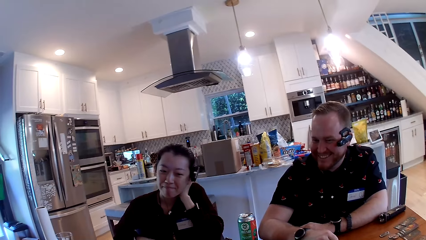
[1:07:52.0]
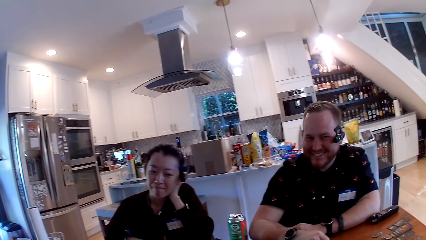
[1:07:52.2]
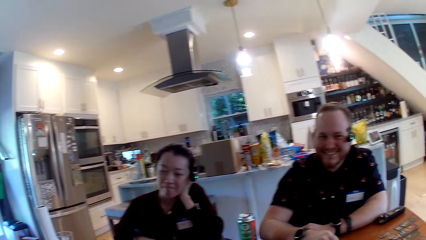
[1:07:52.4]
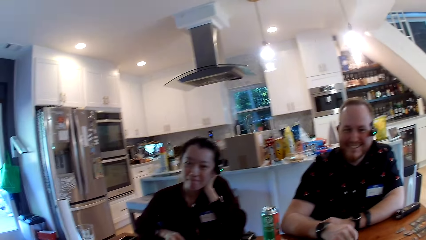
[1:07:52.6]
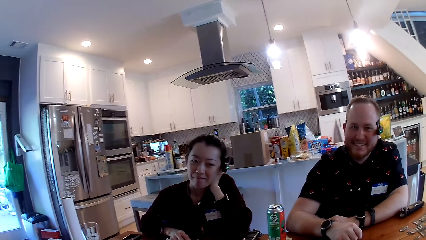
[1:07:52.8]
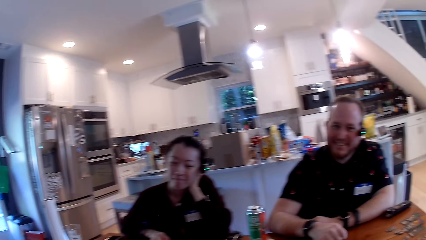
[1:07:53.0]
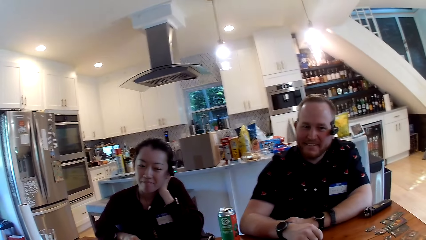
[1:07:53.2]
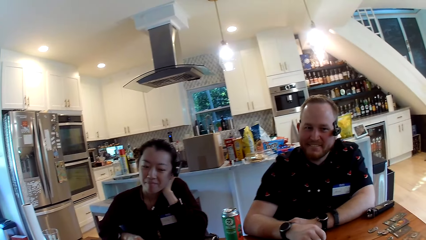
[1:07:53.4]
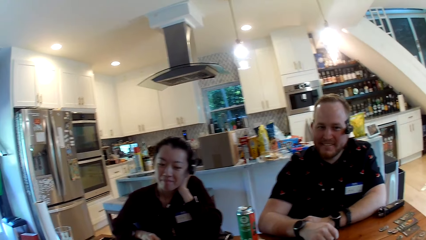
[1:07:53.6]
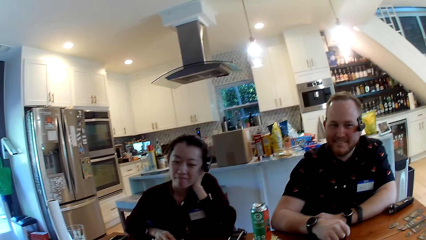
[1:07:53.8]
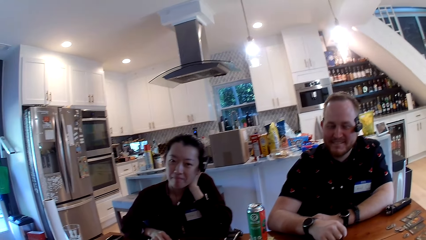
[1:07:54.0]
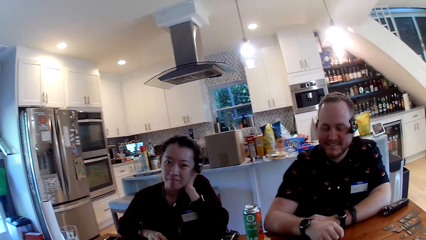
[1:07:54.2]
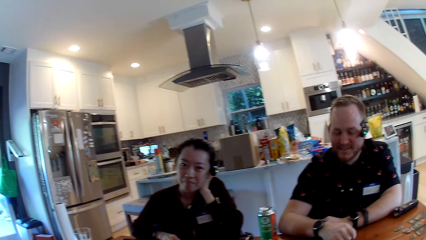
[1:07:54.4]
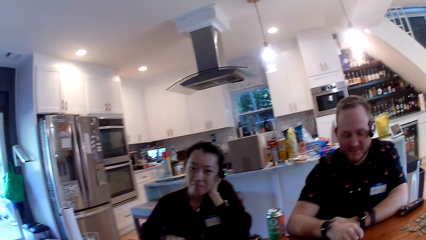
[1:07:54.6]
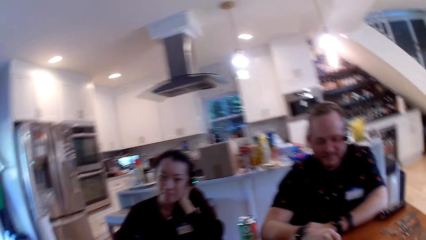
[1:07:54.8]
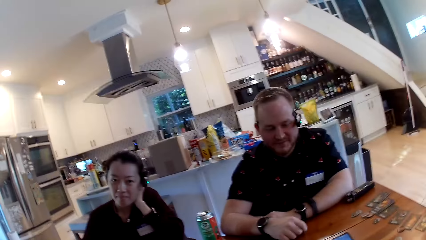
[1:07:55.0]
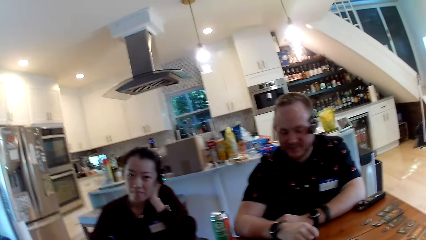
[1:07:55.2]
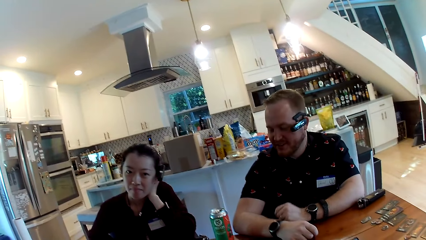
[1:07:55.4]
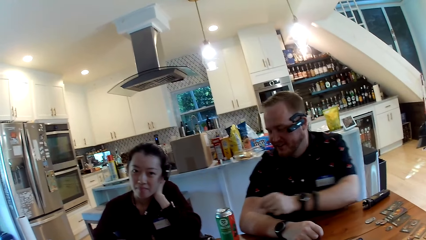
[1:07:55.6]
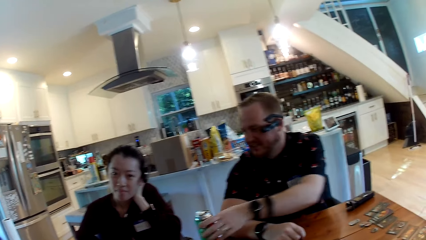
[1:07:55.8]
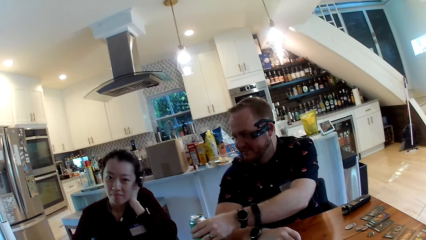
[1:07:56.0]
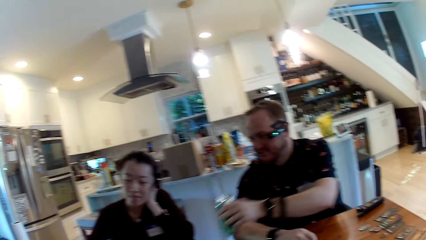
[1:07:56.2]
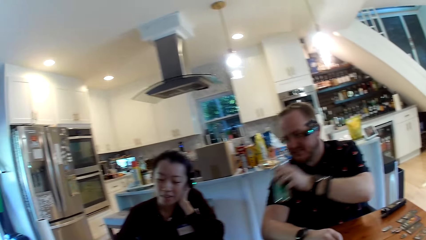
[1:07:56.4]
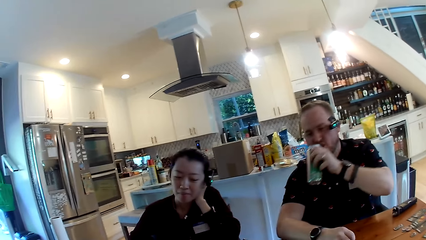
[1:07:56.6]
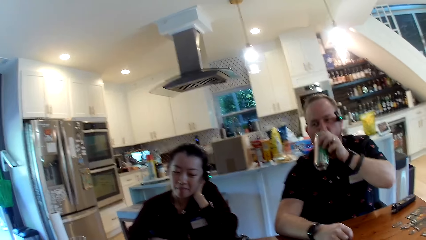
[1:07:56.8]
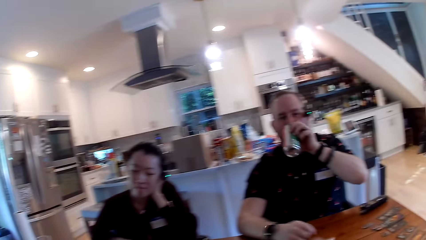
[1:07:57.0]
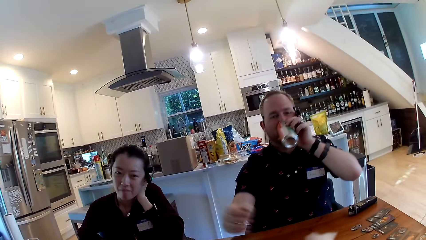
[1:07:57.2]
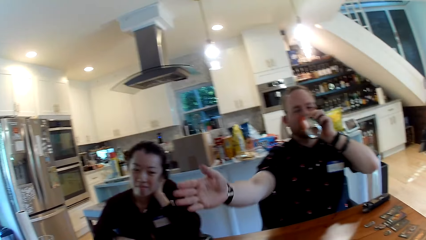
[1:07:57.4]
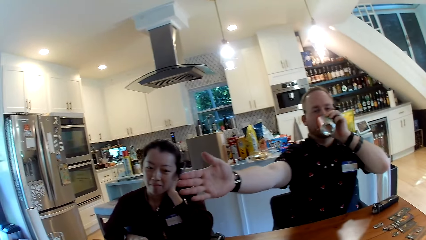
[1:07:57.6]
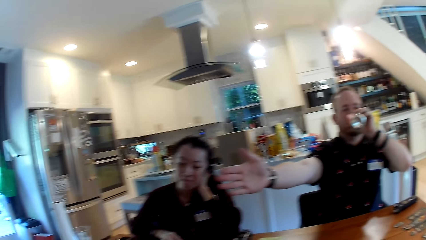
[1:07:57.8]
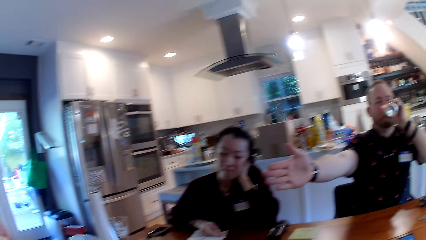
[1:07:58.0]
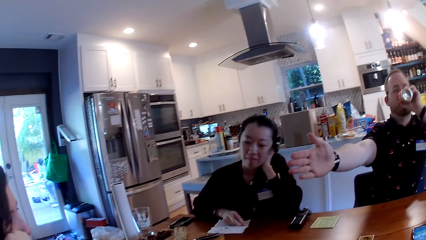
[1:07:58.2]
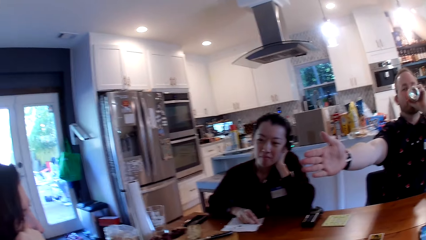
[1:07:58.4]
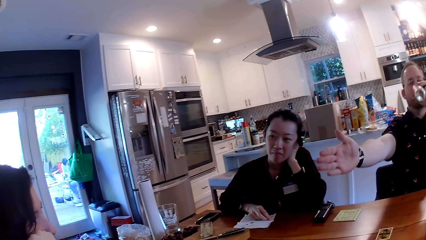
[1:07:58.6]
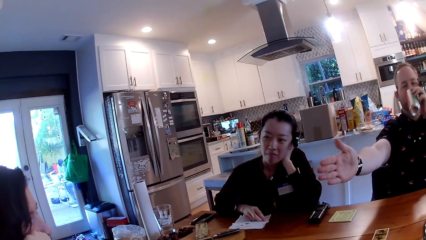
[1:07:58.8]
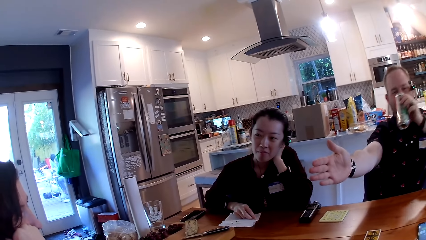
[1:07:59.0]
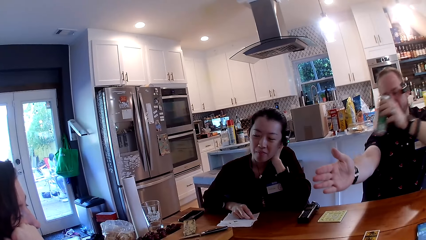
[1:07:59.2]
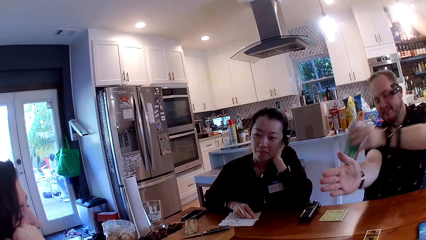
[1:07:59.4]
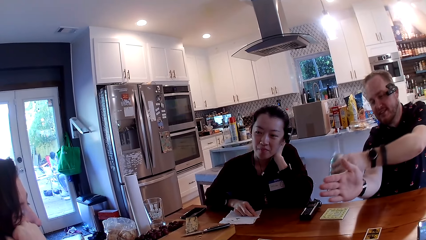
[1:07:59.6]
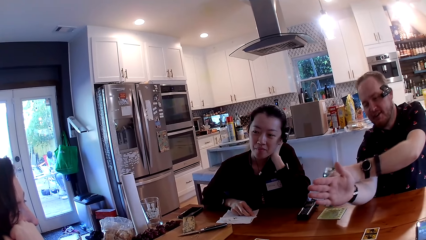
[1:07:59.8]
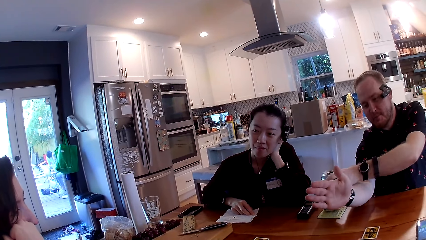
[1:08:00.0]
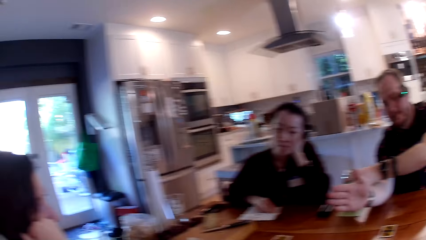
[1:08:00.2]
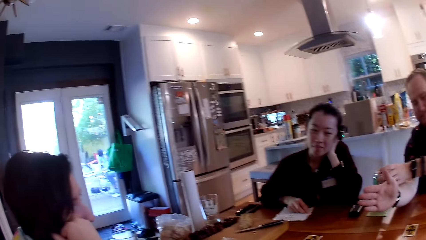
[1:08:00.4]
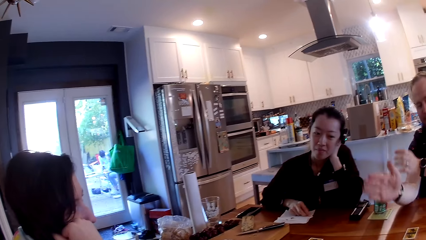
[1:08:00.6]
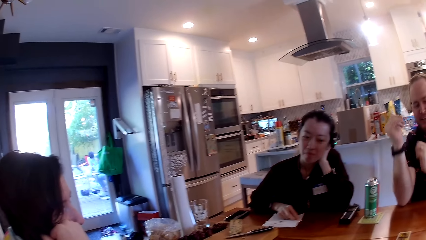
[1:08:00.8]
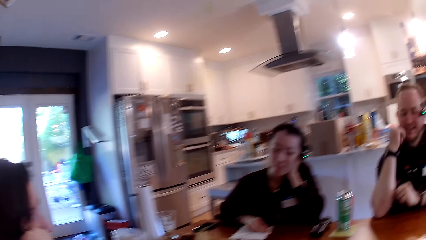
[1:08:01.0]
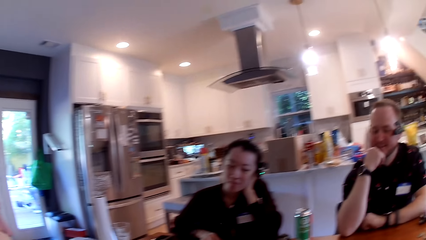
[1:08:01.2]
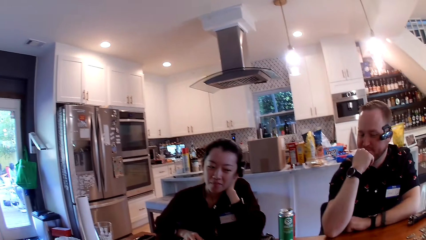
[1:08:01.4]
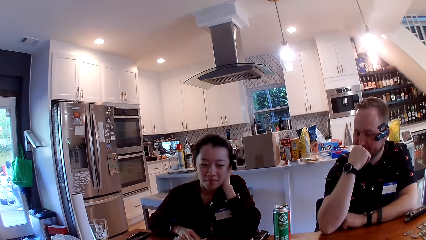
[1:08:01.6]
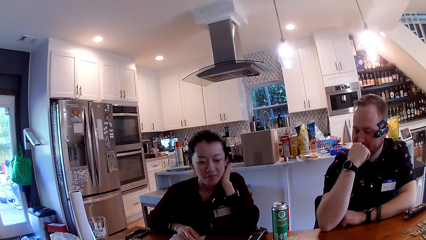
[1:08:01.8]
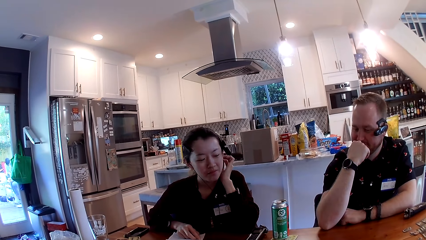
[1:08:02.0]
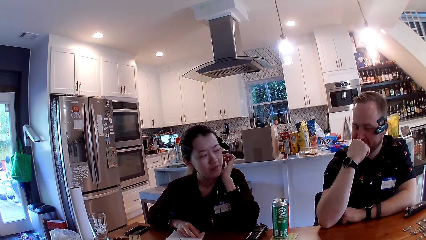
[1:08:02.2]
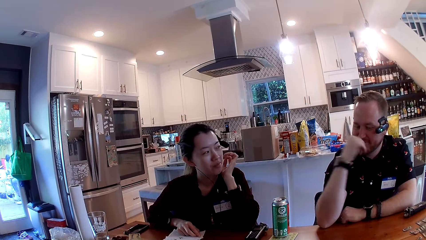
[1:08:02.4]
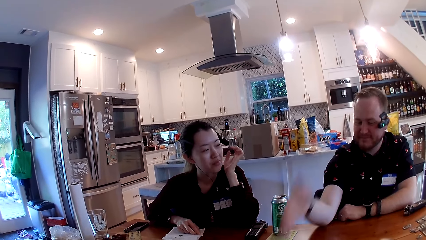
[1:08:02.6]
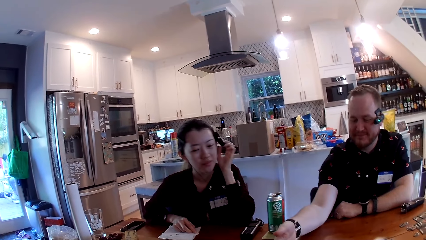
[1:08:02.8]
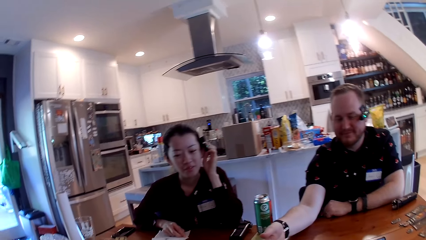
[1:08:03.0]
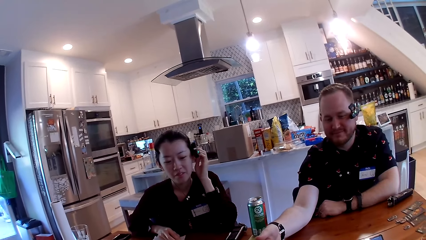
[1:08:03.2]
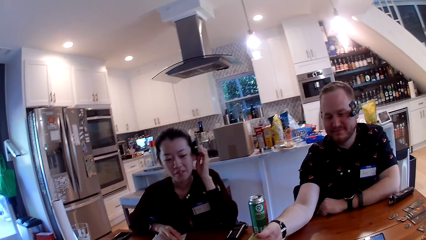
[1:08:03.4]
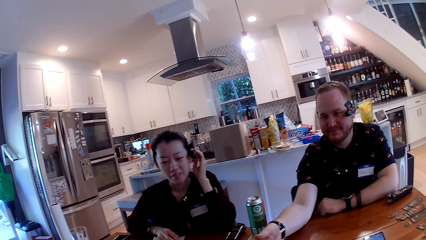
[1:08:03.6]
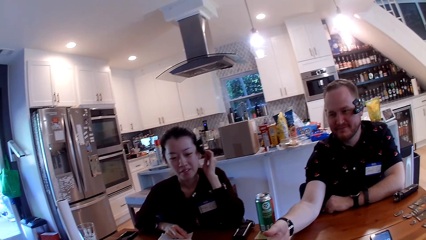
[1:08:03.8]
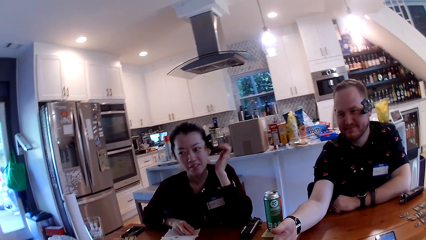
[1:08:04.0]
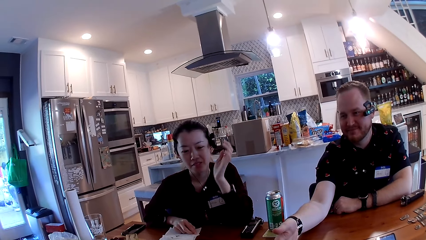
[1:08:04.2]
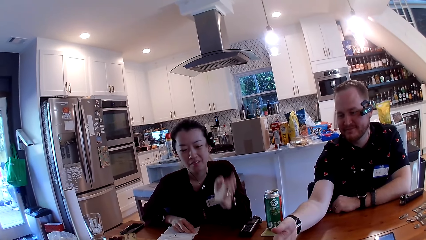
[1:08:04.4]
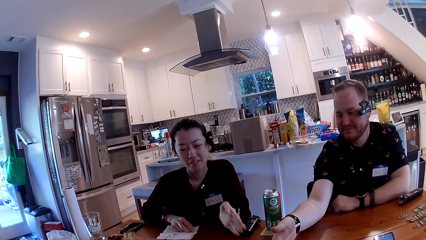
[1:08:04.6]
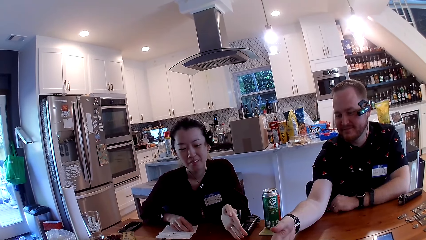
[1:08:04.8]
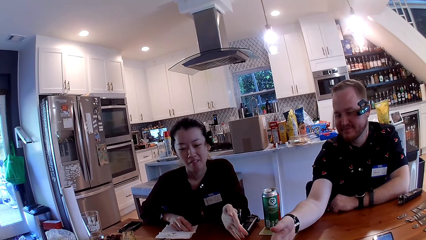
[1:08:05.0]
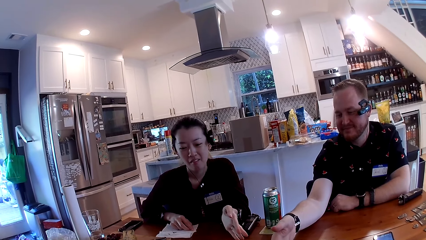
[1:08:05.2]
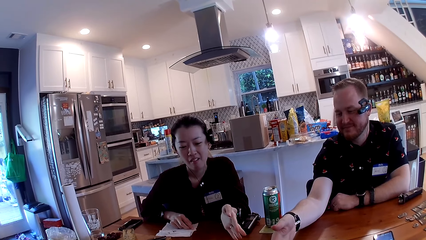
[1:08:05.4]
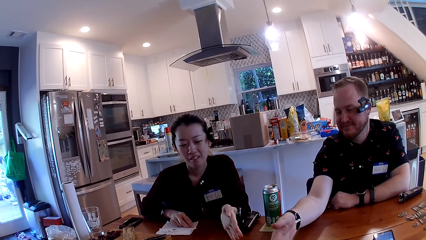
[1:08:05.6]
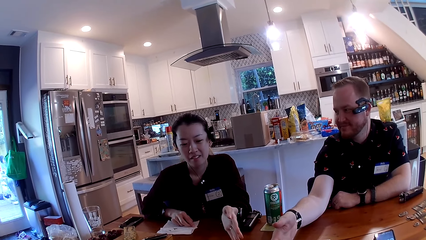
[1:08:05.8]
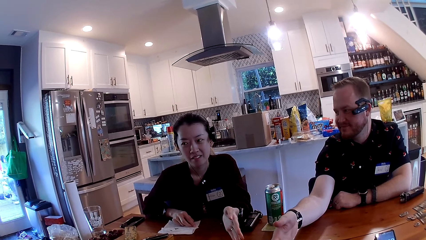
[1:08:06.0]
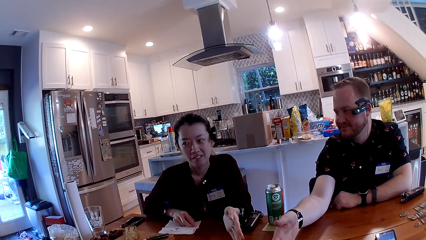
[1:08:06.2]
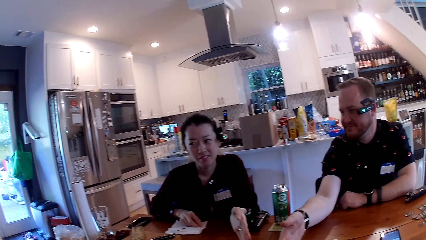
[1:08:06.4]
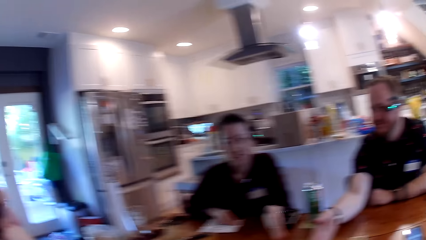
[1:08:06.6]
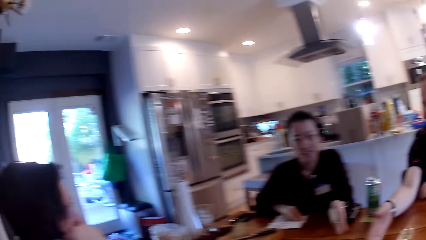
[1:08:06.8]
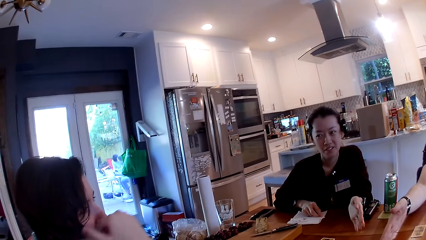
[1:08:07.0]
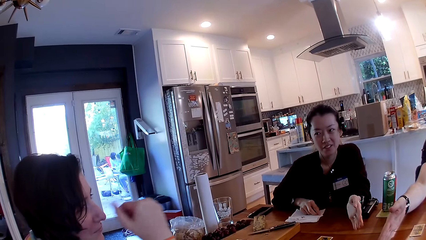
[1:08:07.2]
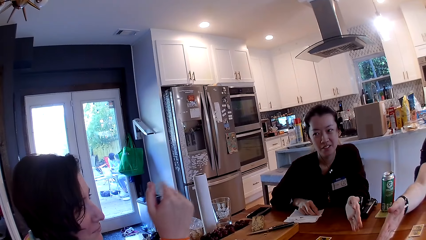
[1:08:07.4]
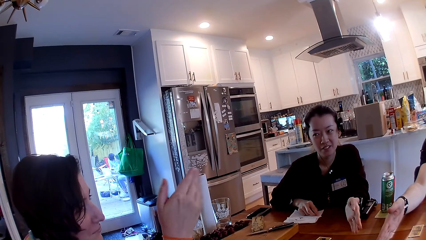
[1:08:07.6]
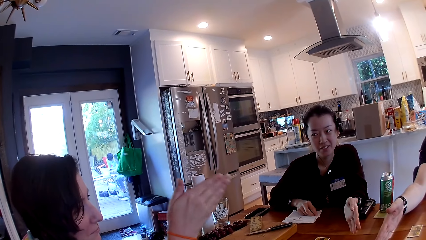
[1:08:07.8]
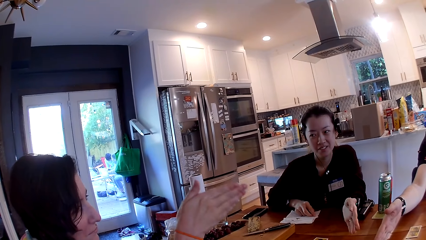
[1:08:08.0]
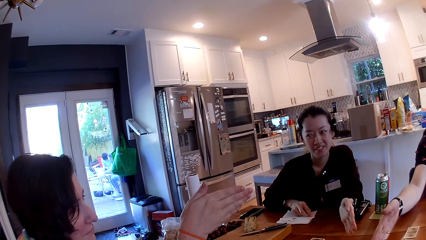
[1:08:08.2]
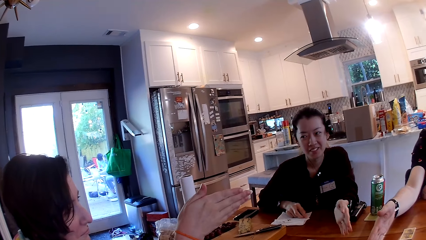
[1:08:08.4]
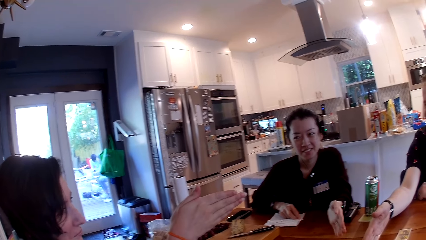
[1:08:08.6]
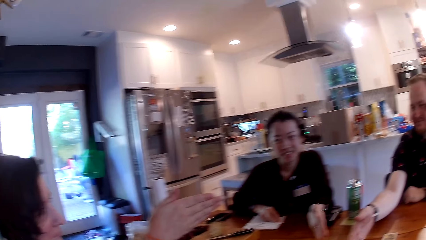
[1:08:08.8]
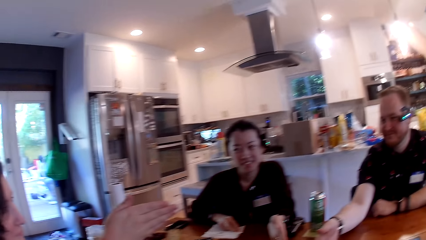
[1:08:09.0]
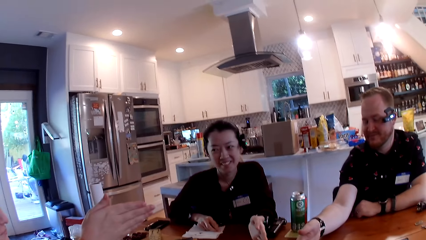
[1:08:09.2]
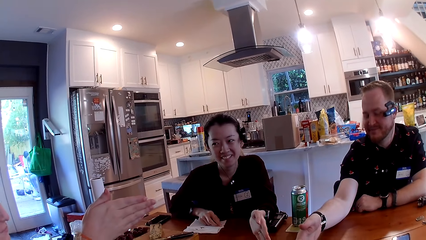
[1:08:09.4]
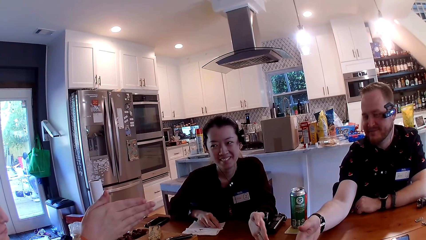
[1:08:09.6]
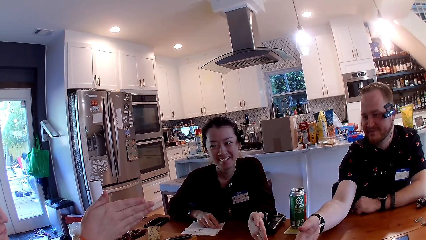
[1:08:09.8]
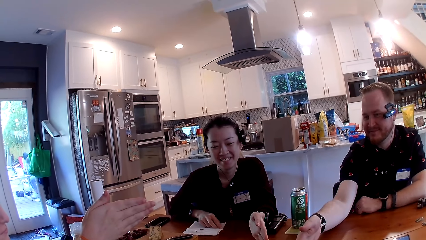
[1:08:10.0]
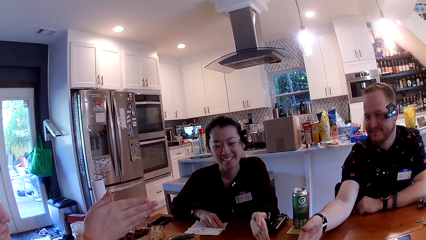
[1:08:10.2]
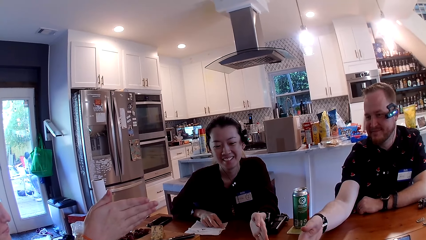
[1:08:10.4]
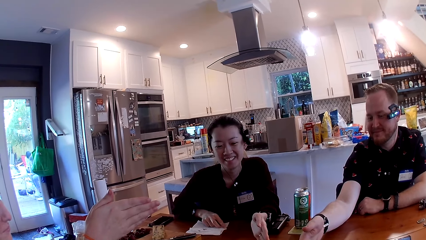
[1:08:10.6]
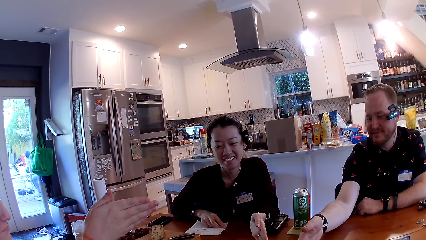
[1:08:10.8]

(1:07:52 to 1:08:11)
The camera wearer converses with a woman. The man lifts a can of alcohol with his left hand. The man drinks from the can of alcohol in his left hand. The man stretches his right hand towards another woman. The man drops the can of alcohol in his left hand on the table. The man touches his face with his right hand. The first woman removes her left hand from her left cheek. The man stretches his right hand towards a card on the table. The first woman touches her hair with her left hand. The first woman stretches her left hand towards the card on the table. The other woman stretches her right hand towards the man.
